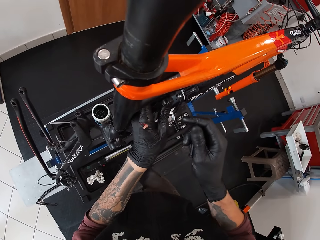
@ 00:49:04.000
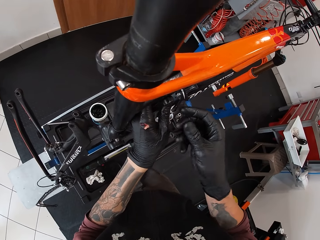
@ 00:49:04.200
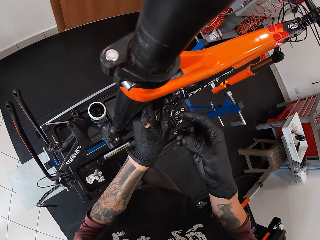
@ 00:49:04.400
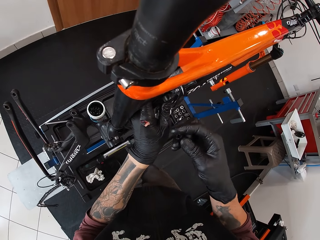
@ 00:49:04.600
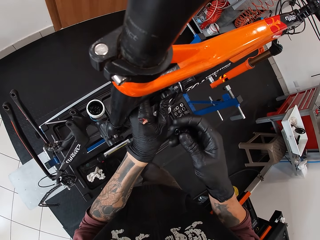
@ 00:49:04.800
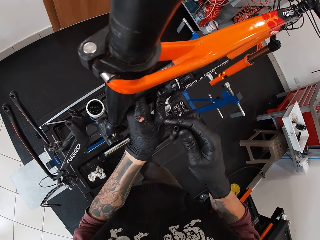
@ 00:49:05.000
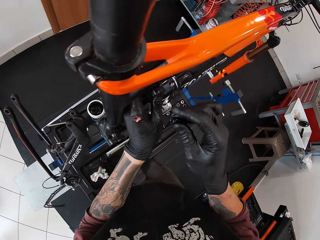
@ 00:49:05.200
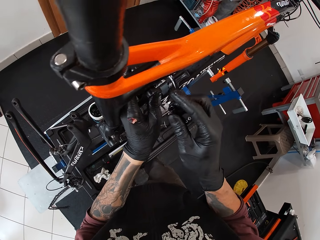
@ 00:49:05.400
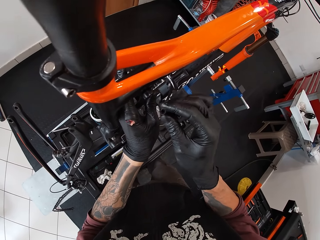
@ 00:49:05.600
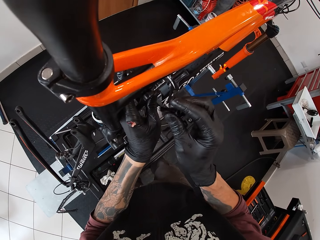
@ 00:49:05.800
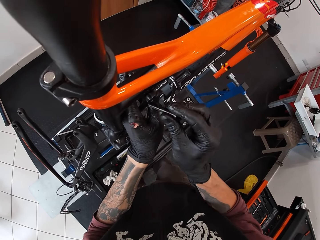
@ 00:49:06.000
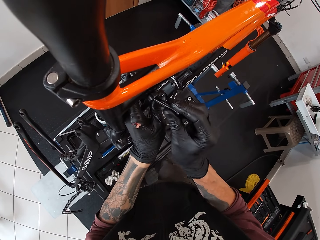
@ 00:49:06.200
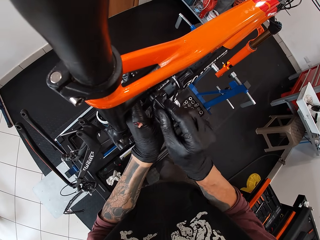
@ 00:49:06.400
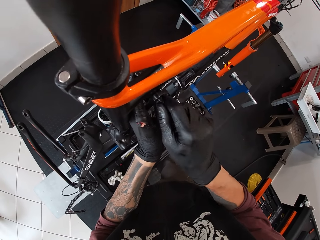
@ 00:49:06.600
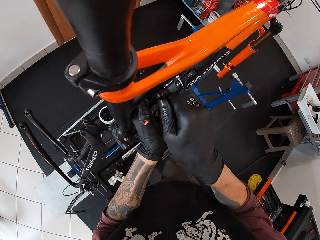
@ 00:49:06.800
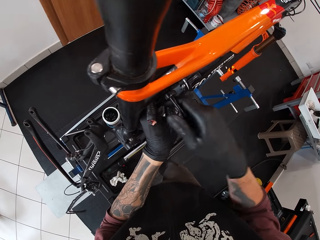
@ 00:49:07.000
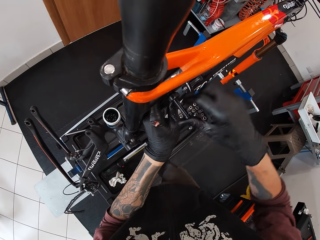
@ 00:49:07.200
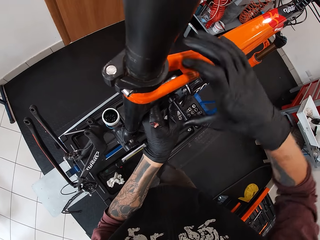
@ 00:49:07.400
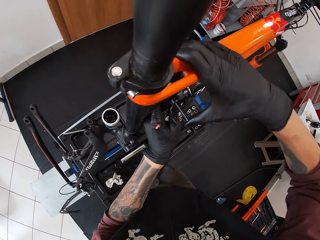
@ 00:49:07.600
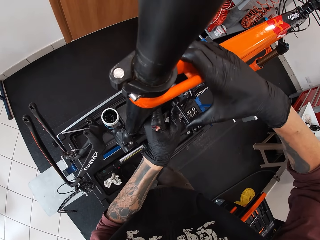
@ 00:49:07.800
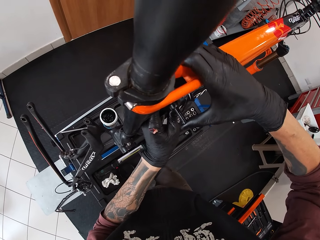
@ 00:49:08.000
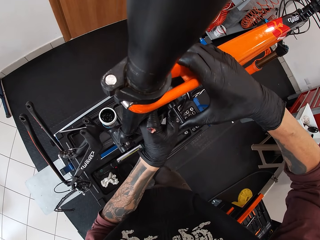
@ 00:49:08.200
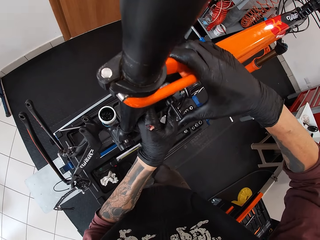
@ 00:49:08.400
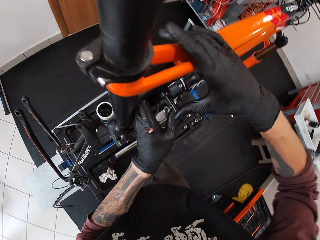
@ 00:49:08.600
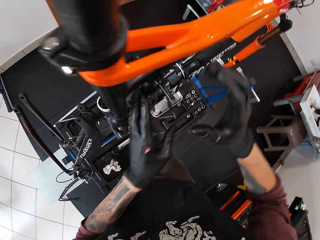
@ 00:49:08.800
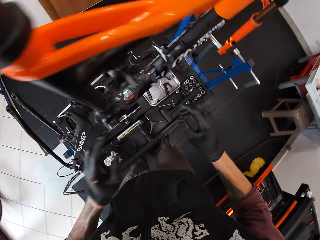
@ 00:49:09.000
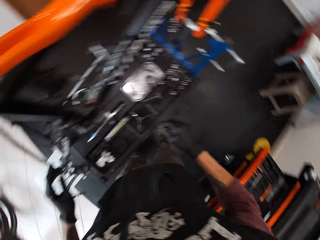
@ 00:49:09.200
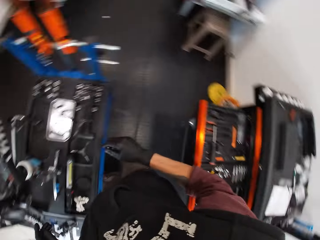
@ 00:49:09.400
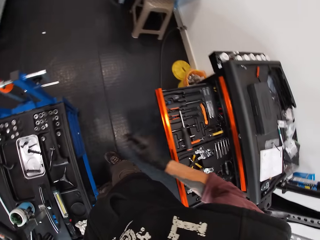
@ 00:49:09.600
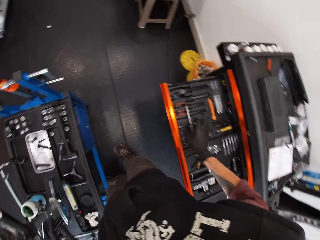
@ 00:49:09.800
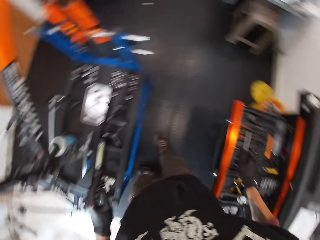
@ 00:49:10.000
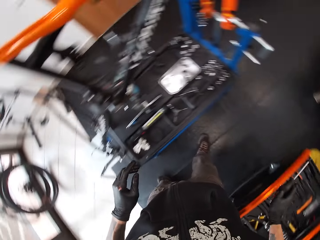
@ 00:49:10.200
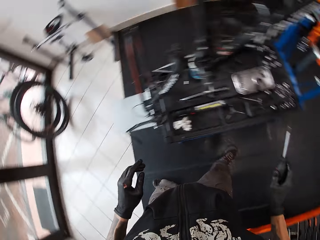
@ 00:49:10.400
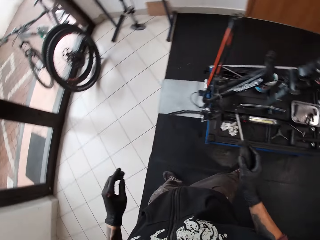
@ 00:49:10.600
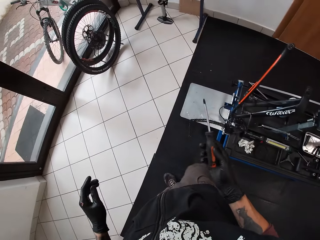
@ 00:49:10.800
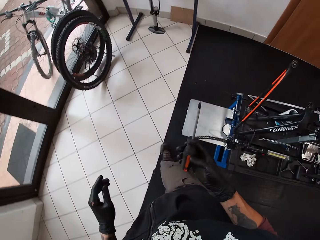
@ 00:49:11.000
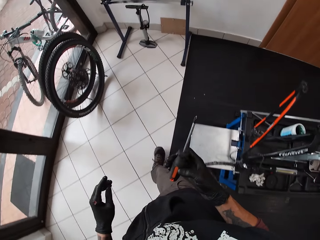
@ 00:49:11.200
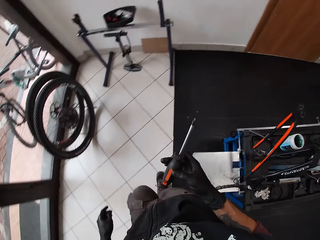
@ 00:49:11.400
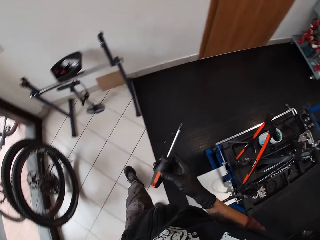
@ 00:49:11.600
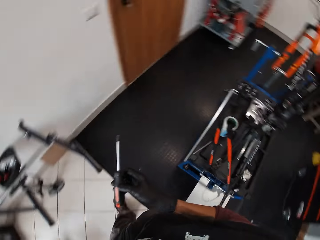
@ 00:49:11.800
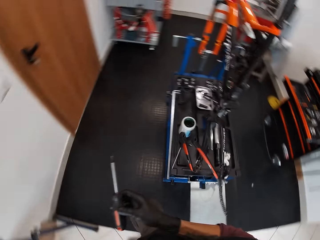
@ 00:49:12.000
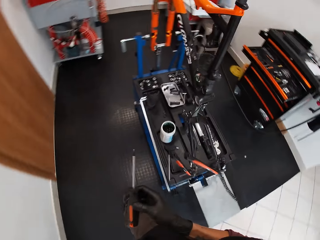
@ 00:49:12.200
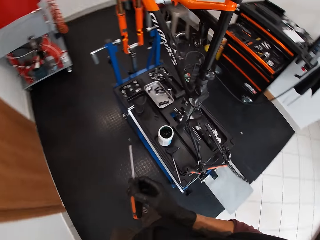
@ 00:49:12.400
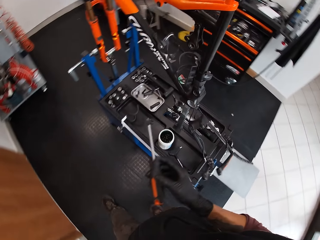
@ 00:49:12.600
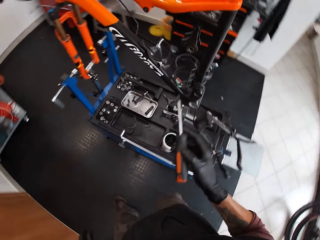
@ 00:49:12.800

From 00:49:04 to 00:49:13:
The camera wearer puts the bolt into the bicycle hole with his right hand. He does it again. He looks around. He picks up a screwdriver from the drawer with his right hand. He walks towards the other side of the bicycle.

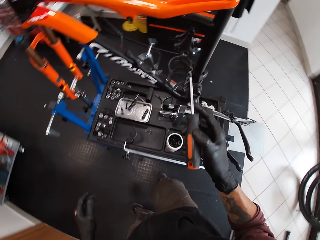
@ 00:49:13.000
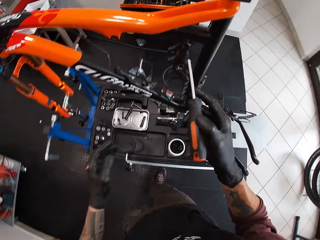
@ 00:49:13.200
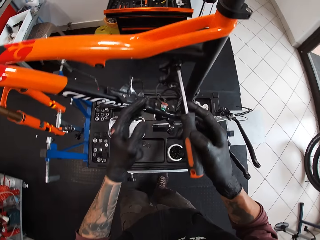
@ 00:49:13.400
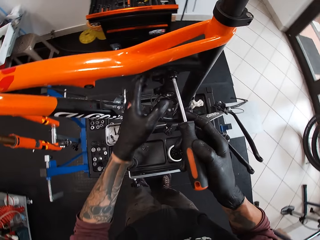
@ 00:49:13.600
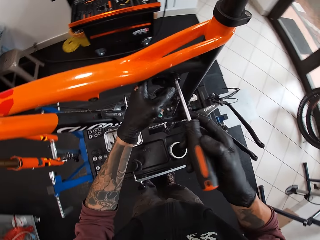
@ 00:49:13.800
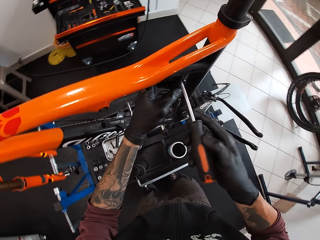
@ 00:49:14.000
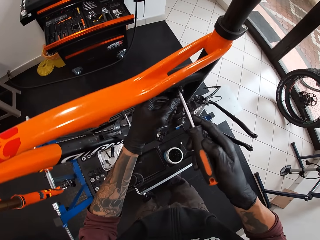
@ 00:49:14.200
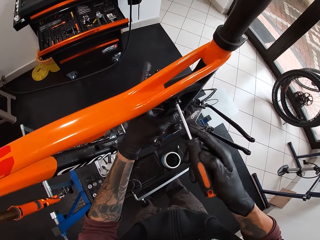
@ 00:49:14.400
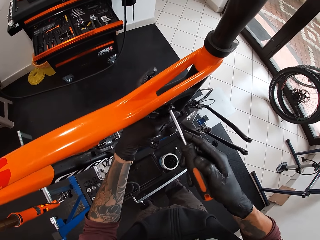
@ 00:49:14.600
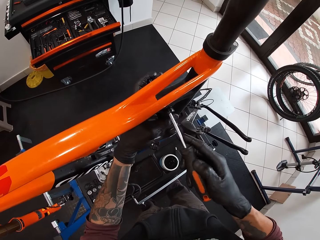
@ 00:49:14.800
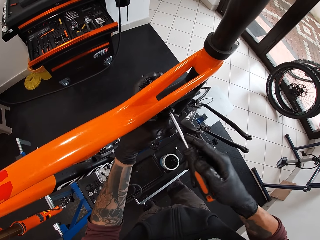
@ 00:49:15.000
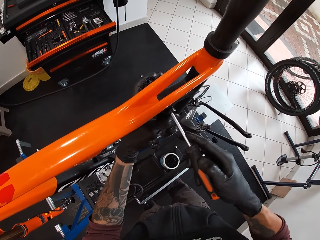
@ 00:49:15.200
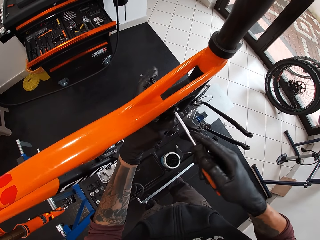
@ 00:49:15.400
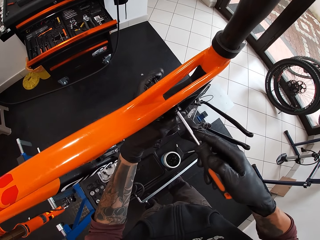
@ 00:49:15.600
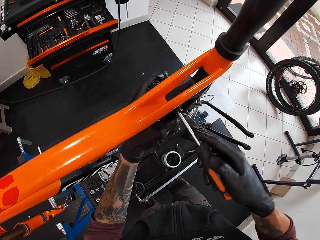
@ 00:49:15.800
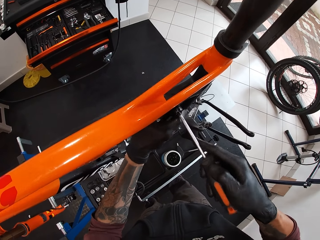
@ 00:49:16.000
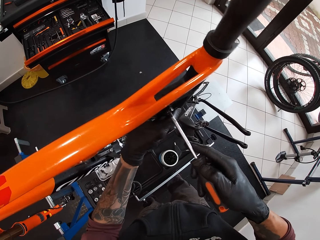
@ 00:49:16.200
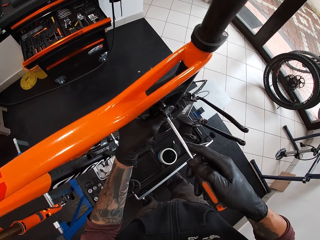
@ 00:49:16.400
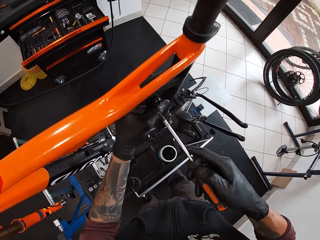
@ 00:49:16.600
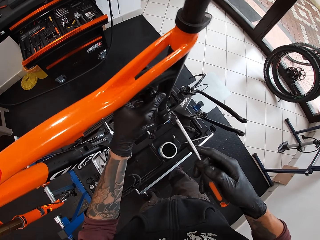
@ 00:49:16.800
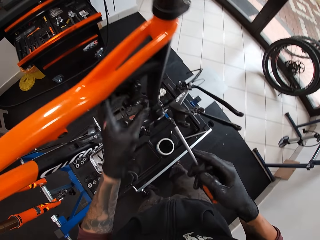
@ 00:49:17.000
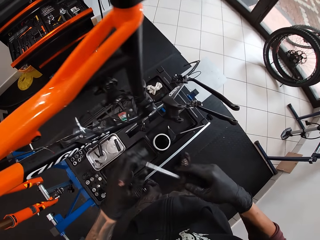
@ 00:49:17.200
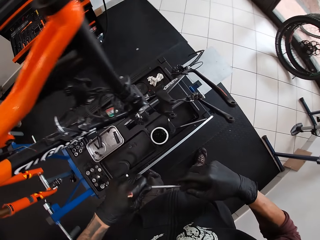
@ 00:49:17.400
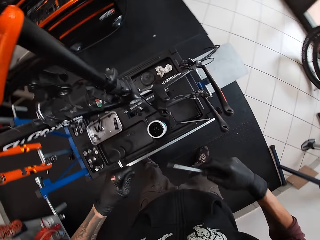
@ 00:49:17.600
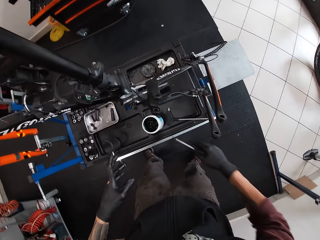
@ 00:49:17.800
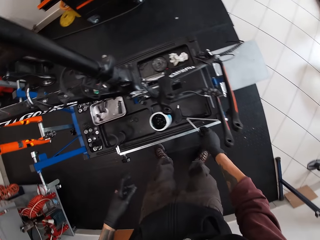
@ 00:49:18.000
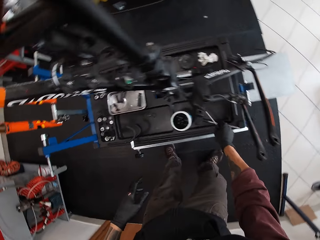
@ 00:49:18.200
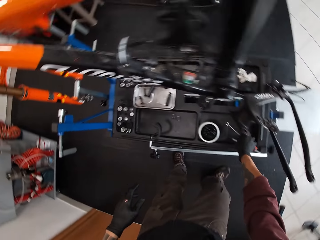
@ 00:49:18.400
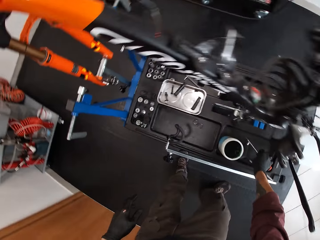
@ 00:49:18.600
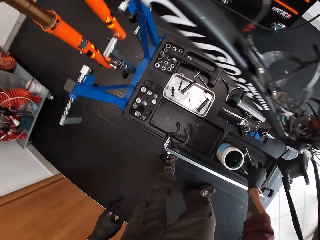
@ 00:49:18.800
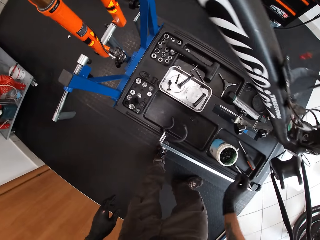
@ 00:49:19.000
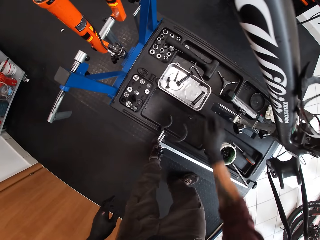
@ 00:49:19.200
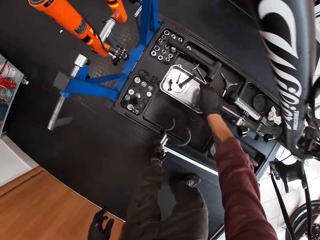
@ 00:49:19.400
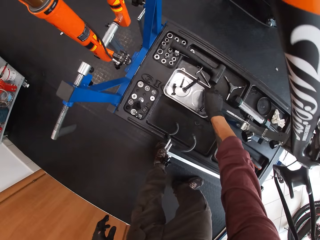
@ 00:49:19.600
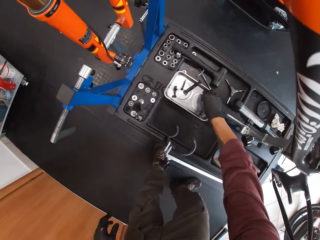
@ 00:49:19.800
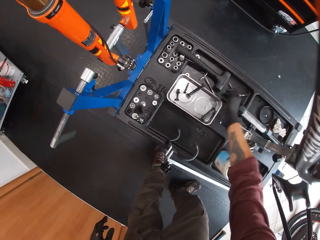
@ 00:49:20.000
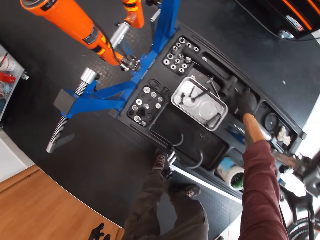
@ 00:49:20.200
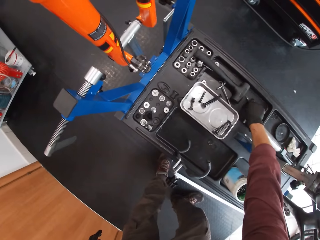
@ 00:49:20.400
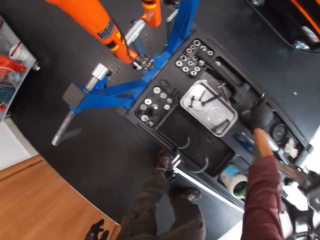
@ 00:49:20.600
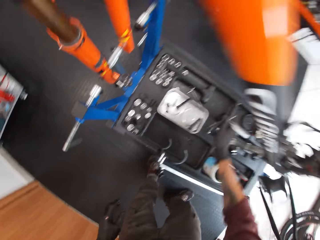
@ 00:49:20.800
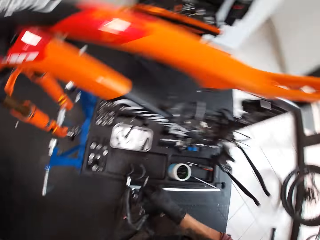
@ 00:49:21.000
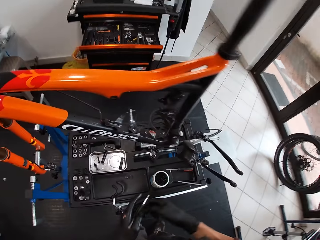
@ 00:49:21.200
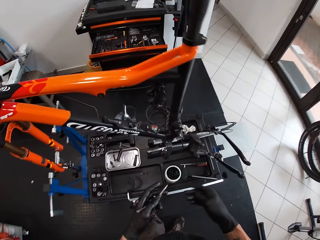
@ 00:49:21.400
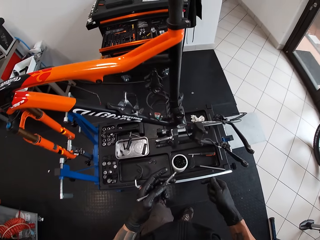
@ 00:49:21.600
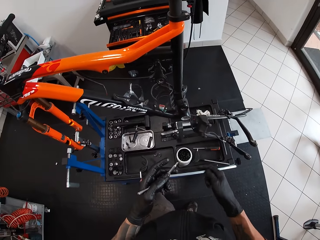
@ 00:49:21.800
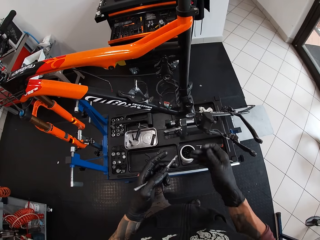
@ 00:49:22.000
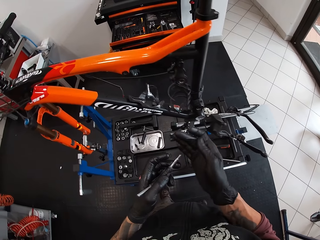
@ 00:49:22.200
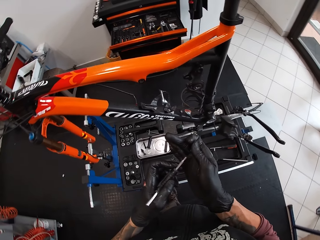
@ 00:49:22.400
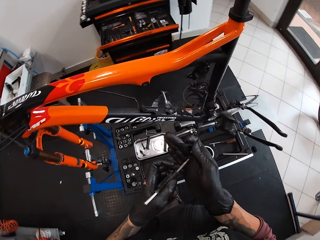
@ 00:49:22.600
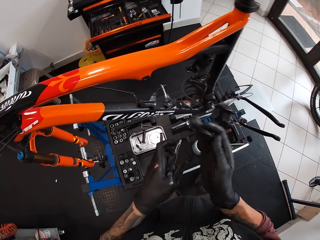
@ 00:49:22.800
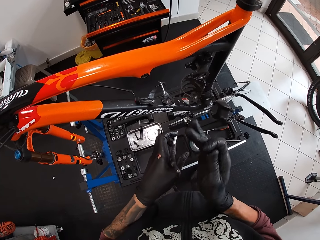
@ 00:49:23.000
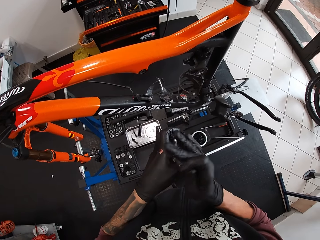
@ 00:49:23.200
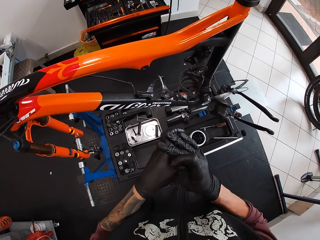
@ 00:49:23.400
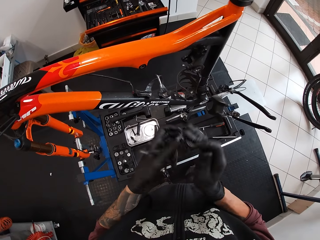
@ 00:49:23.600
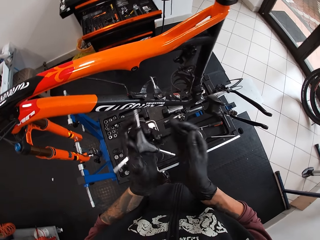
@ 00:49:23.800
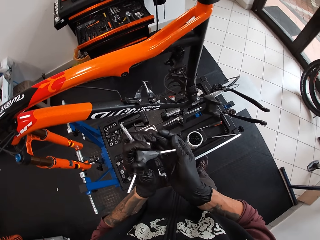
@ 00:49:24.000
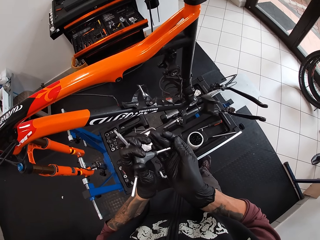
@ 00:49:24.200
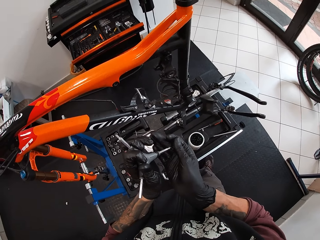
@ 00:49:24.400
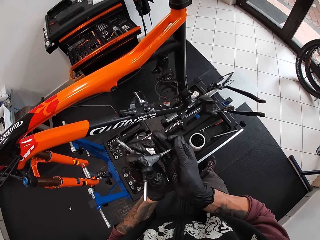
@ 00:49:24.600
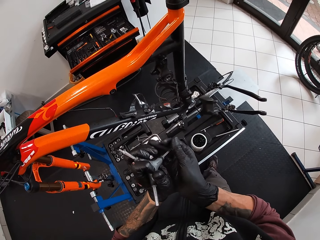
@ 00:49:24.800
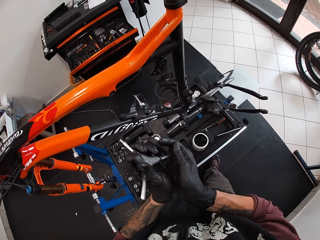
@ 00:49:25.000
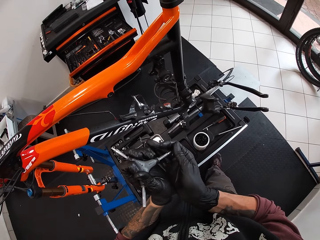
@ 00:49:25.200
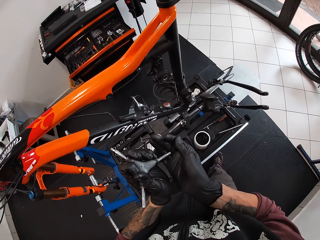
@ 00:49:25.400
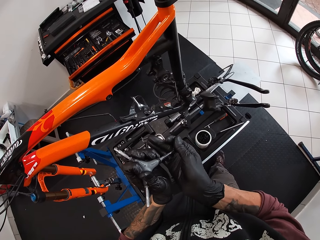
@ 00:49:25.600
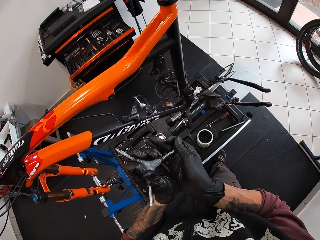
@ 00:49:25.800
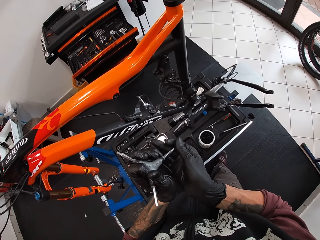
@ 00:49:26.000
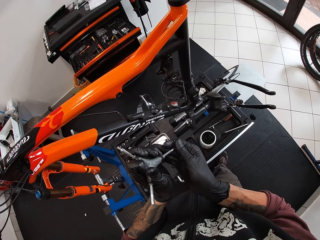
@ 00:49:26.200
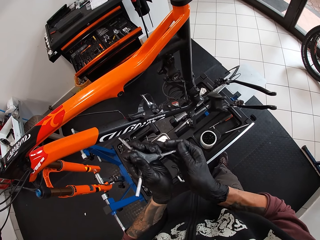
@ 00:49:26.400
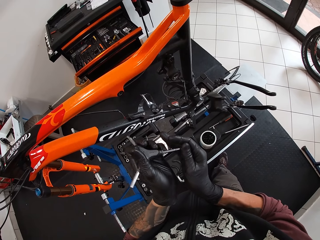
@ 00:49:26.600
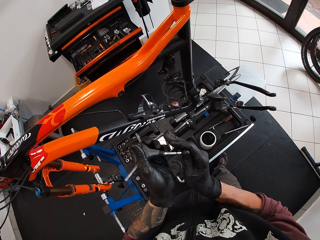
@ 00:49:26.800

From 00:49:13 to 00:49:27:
The camera wearer puts the screwdriver into the bicycle hole with his right hand. He holds the bicycle and fixes a screw on the bicycle using the screwdriver. He pulls the screwdriver from the bicycle. He drops the screwdriver on the tool box with his right hand. He picks the screw from the table. He picks a screwdriver or 3-way hex wrench from the tool box with his right hand. He fixes the screw into the 3-way hex wrench.
